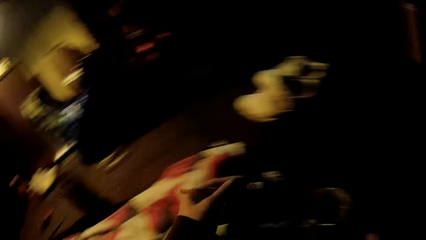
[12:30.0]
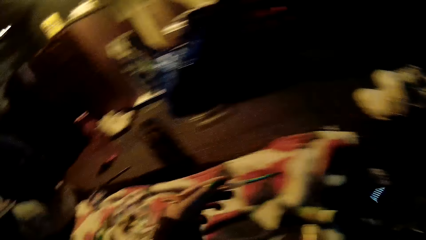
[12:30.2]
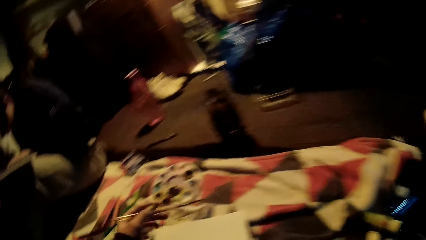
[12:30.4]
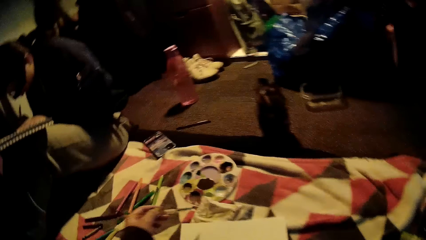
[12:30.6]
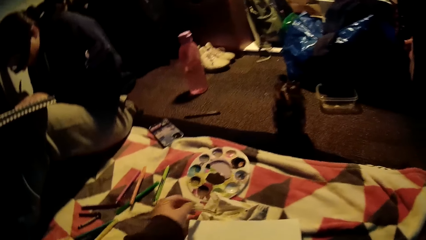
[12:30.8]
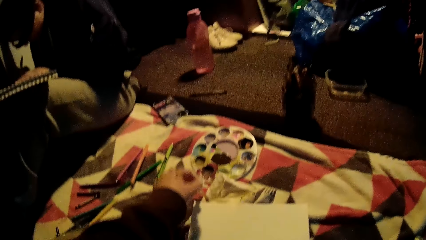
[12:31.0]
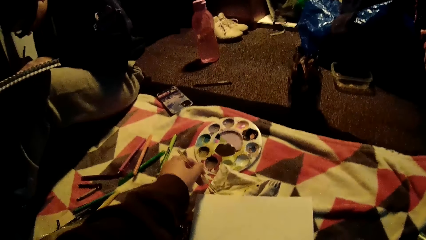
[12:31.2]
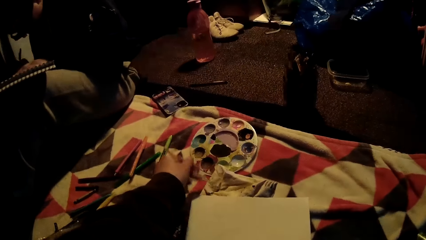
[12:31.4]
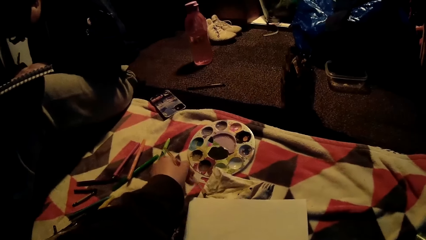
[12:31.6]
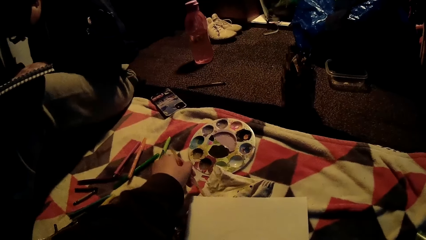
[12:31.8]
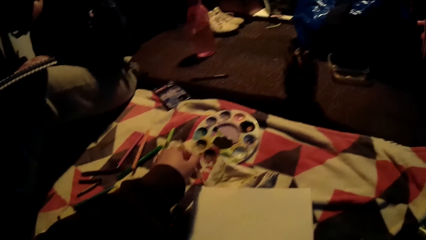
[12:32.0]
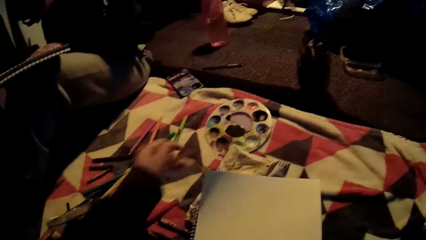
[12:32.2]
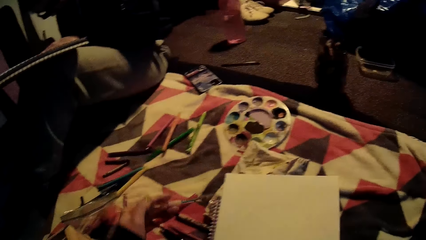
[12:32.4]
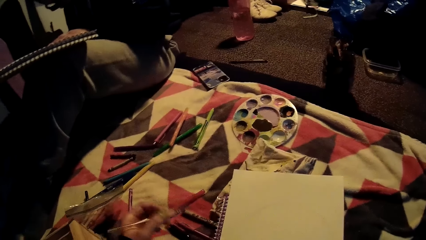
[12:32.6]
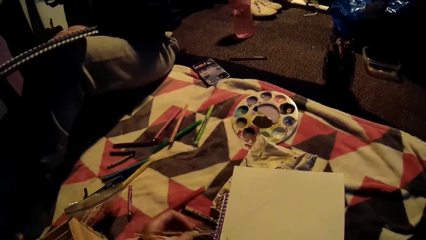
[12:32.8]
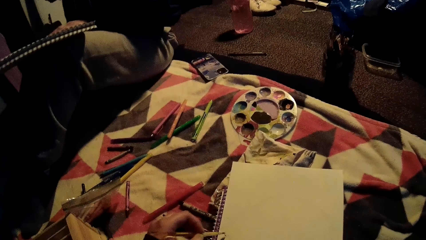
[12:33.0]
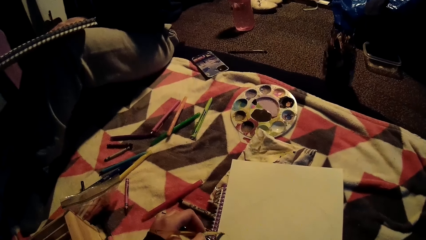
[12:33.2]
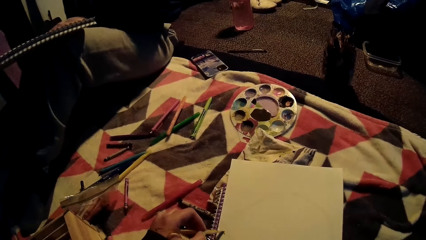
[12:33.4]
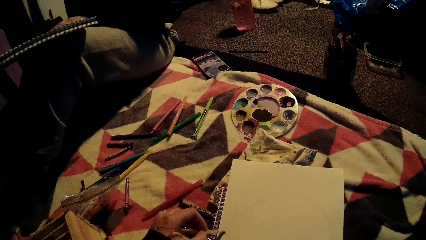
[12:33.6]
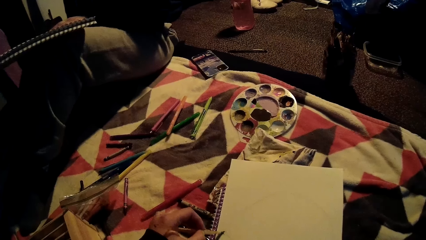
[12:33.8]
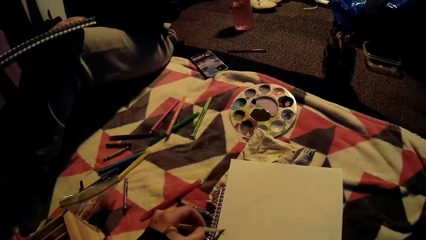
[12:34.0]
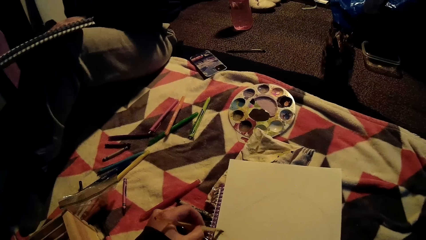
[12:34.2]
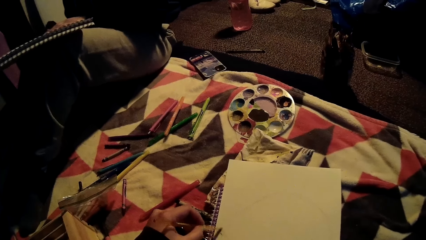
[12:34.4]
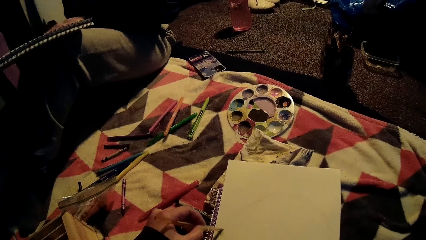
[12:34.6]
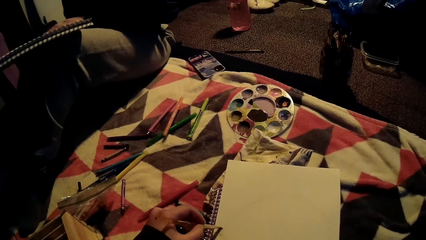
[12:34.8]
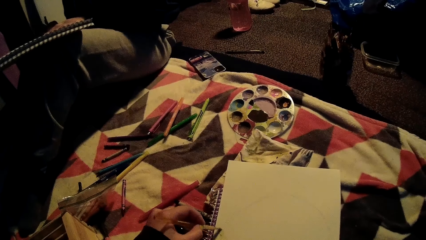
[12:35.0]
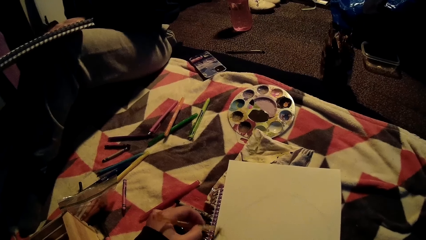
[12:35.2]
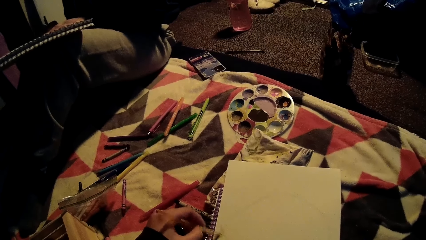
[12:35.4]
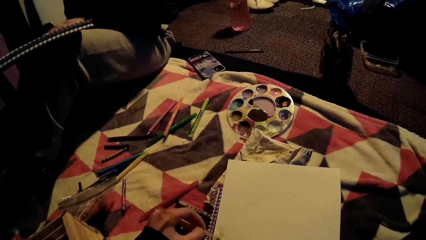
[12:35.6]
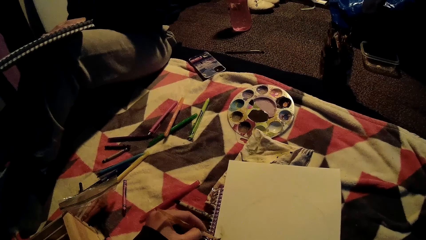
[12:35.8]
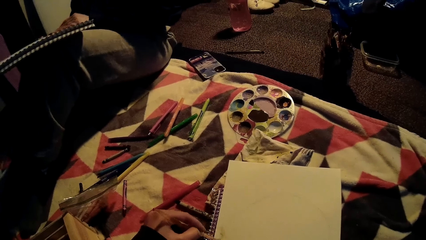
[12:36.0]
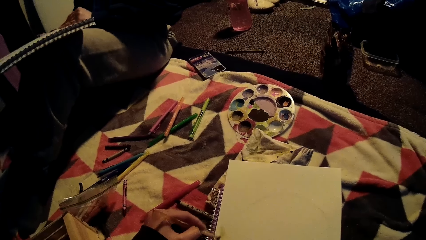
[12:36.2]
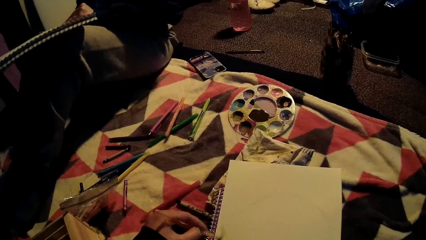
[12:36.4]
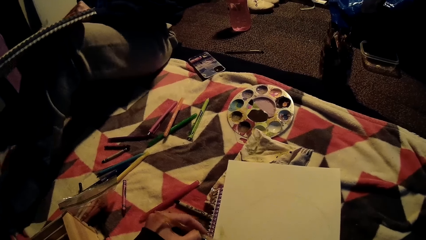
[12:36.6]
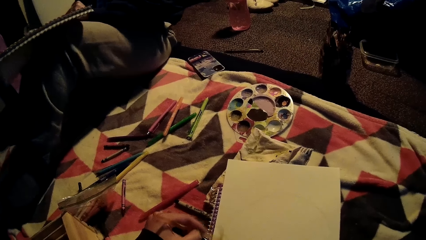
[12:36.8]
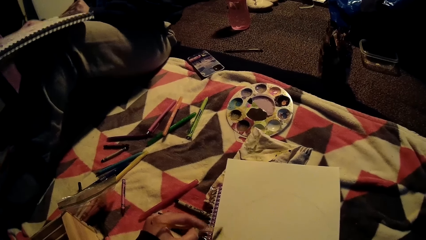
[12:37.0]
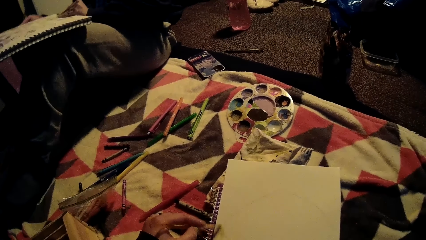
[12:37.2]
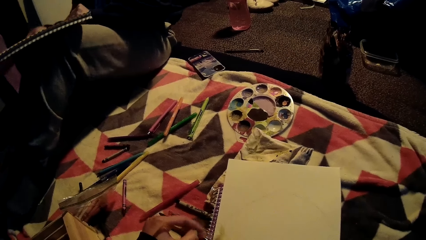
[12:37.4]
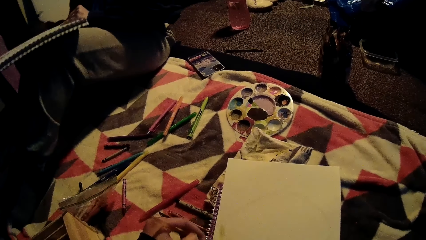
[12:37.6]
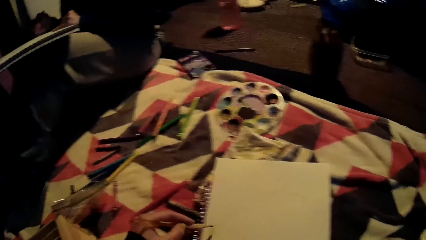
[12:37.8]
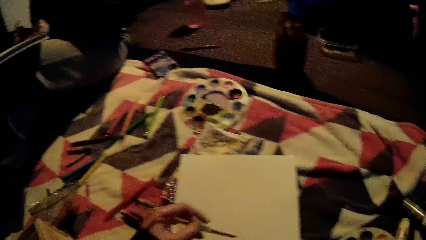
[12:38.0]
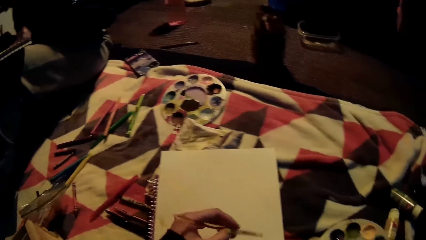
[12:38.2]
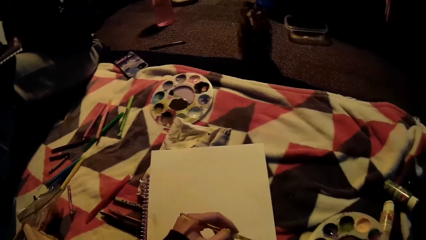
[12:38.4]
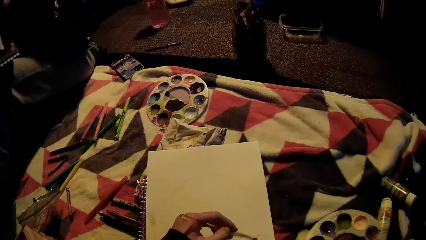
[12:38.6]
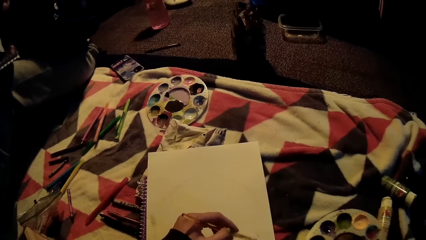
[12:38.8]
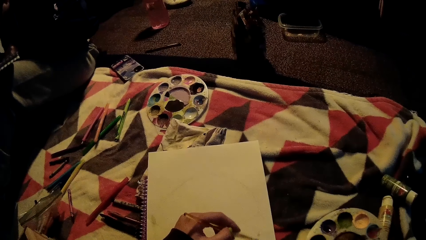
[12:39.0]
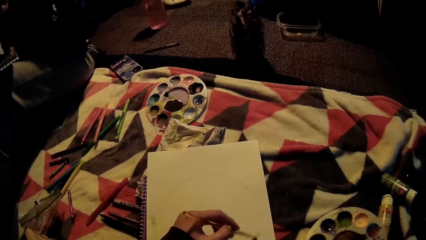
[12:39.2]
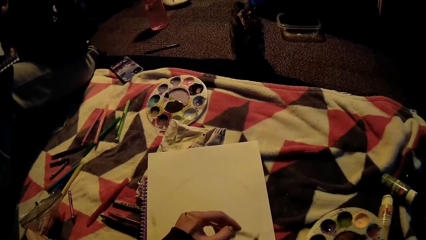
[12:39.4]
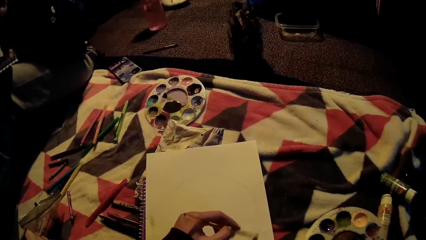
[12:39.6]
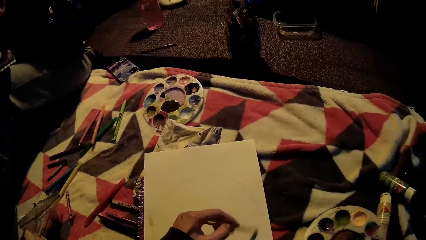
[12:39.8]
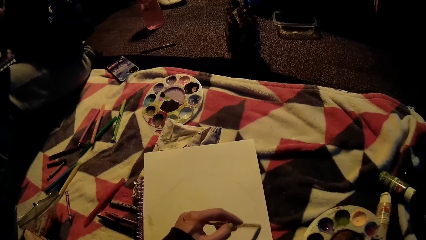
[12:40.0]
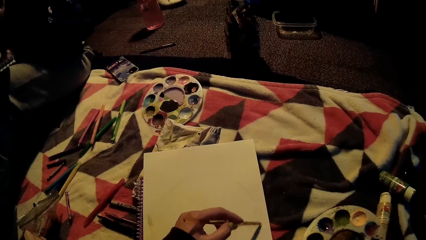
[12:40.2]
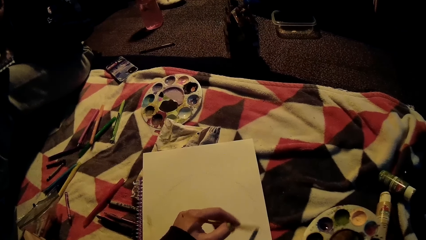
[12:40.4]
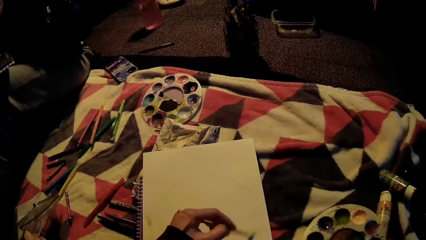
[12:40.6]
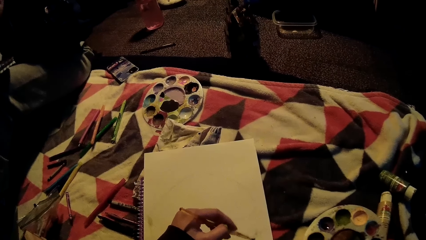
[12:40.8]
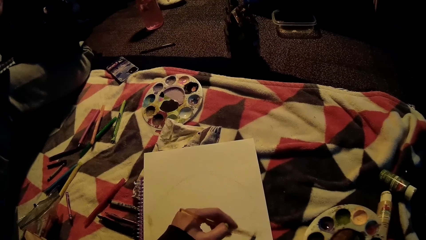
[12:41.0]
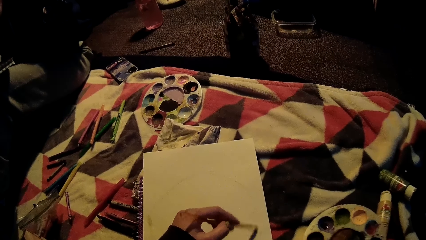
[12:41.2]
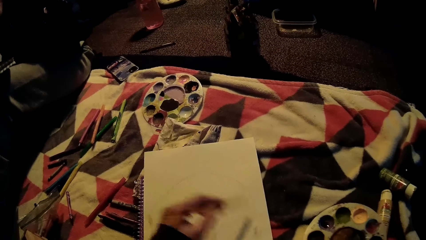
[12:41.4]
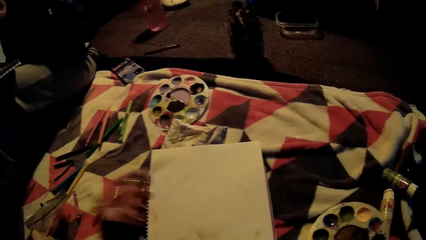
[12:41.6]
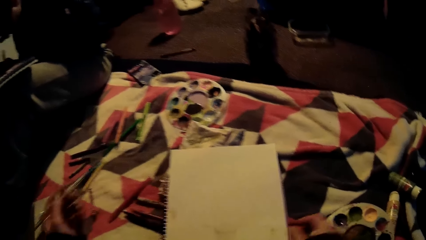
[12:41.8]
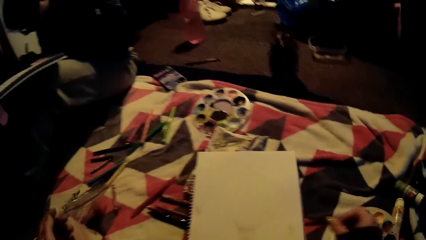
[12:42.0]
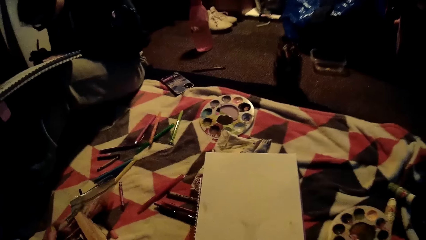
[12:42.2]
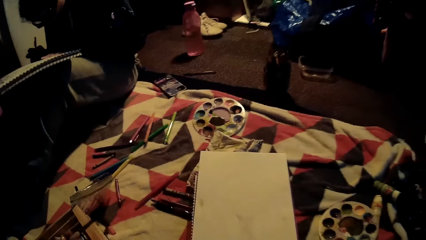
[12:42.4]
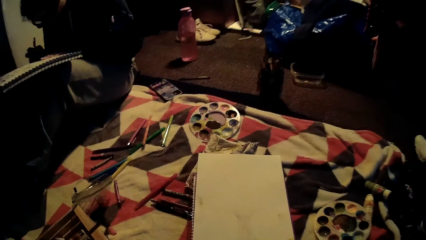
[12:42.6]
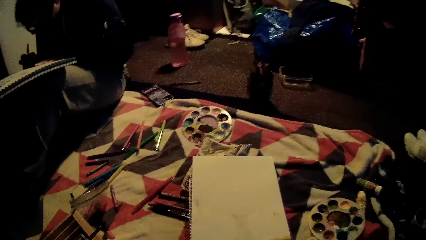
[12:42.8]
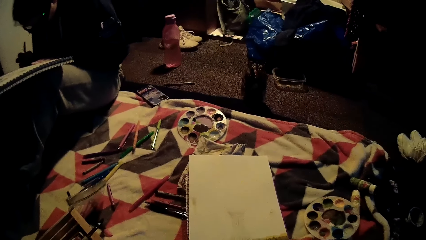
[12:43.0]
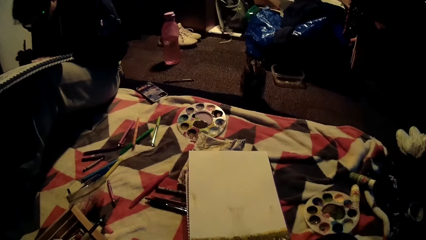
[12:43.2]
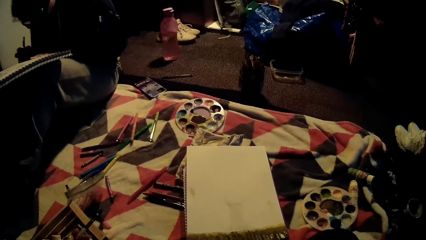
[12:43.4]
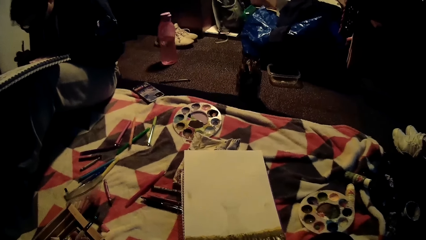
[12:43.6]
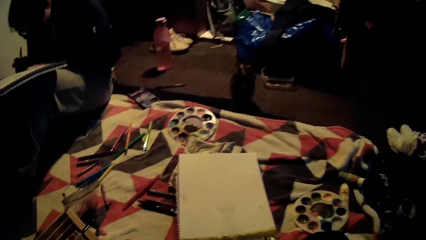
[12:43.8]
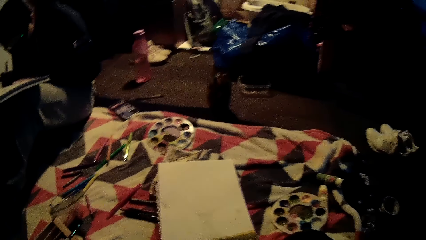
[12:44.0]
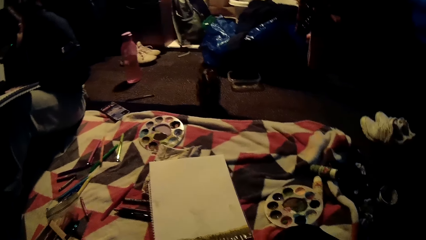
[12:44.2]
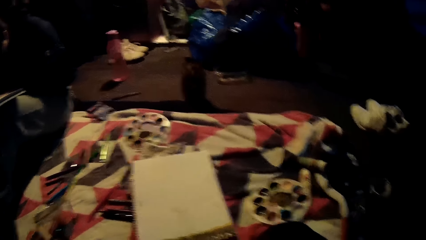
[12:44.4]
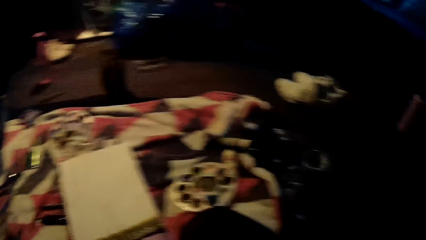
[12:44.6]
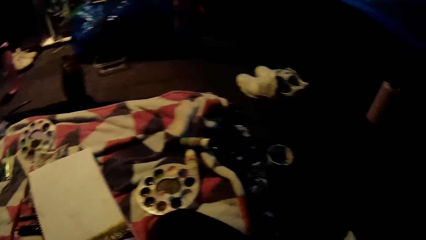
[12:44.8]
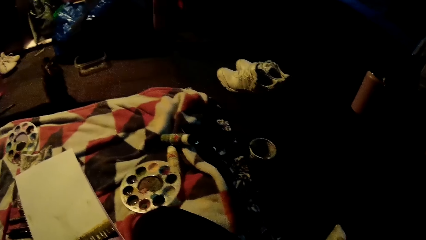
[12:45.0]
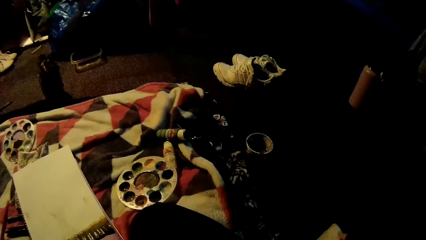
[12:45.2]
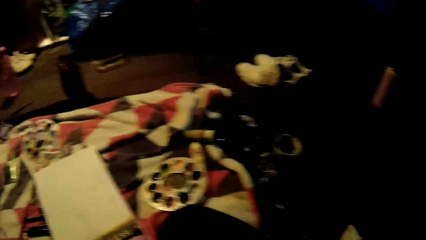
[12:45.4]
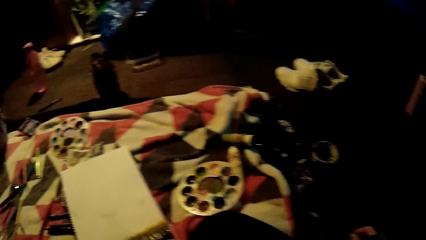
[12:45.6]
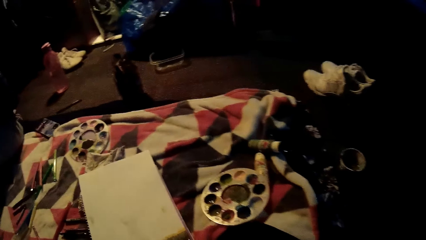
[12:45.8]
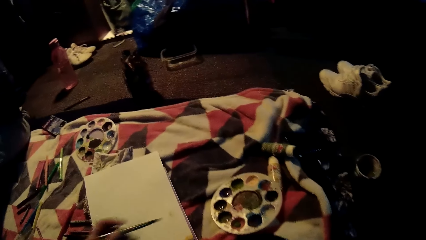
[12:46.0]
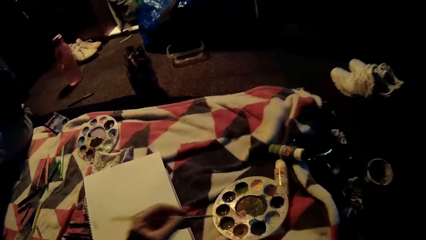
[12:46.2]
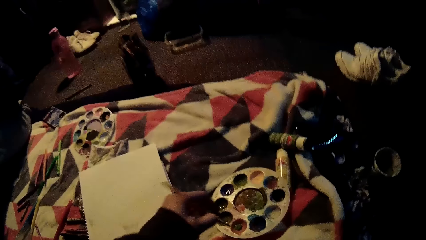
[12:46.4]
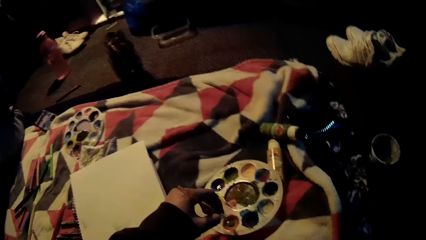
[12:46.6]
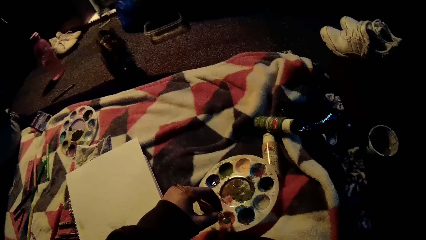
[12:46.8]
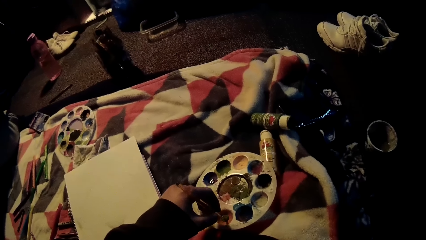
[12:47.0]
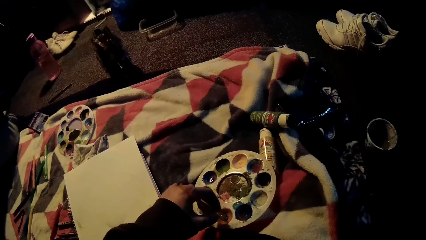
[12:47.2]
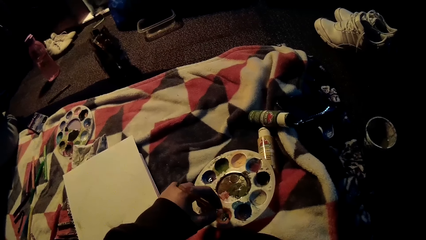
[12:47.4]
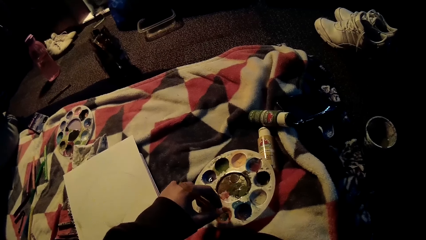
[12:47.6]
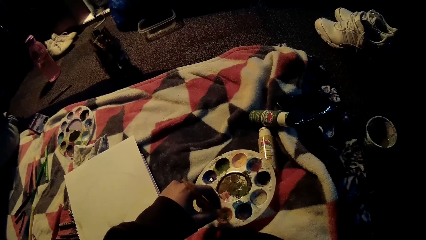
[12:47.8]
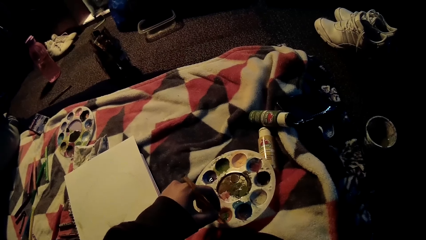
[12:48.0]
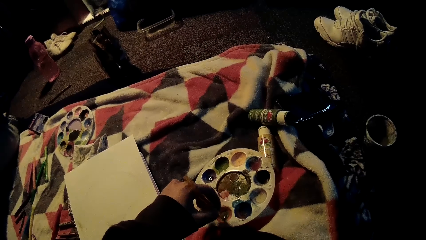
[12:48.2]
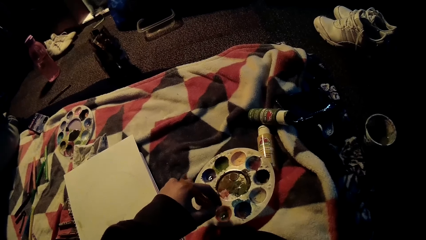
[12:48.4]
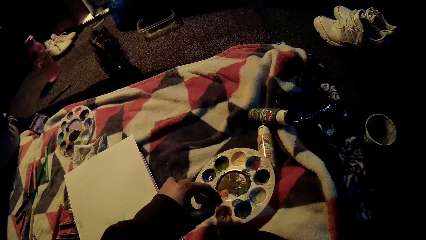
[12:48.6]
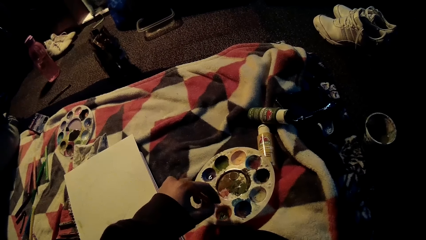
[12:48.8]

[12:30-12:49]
The camera wearer dries the brush on the napkin with her left hand. She paints on the drawing sheet with the brush in her left hand. She lifts the brush from the book. She looks at the drawing book. She dips the brush in acrylic paint on the palette with her left hand. She mixes paint in the palette with the brush.
